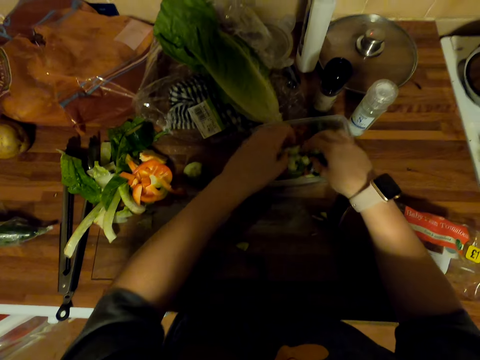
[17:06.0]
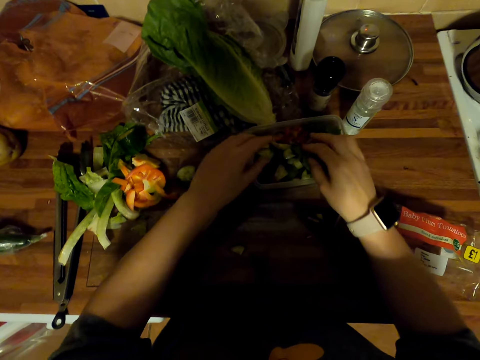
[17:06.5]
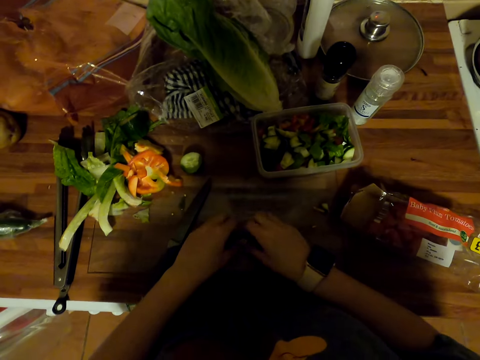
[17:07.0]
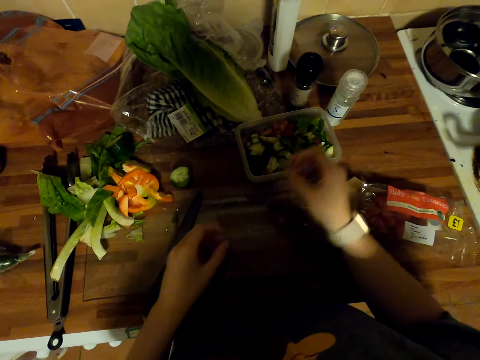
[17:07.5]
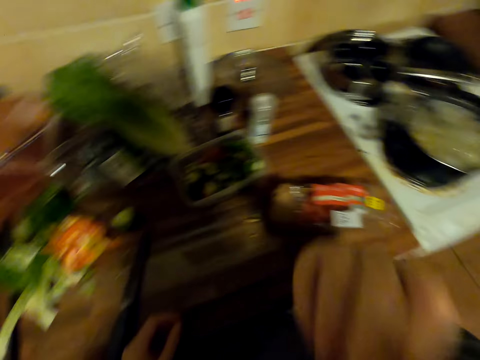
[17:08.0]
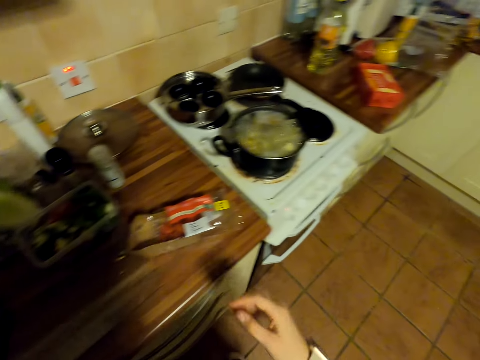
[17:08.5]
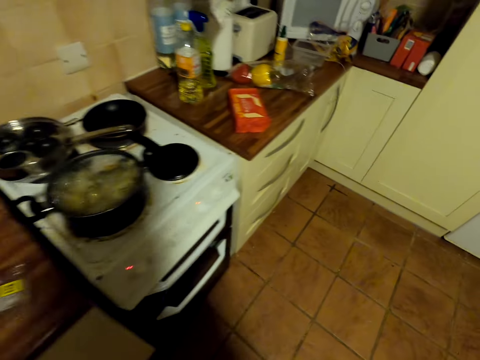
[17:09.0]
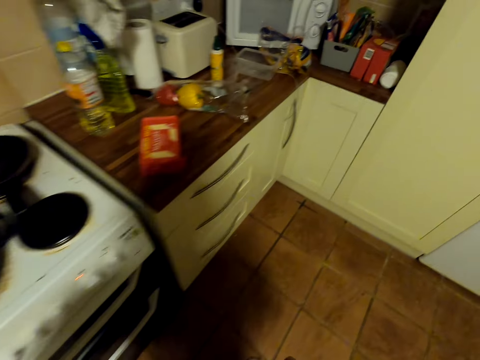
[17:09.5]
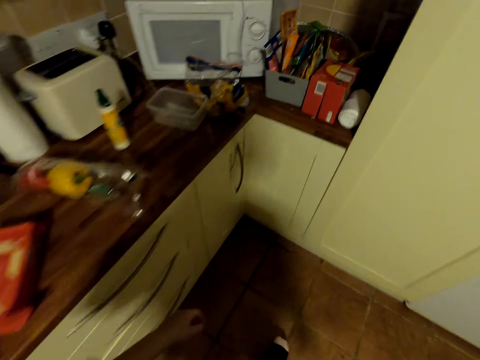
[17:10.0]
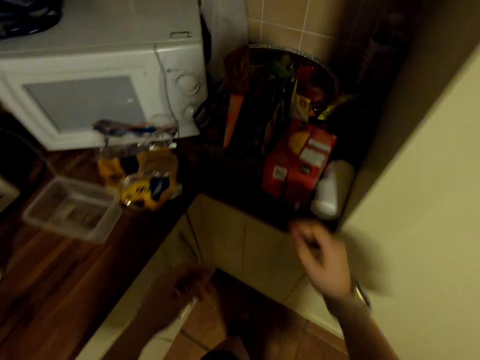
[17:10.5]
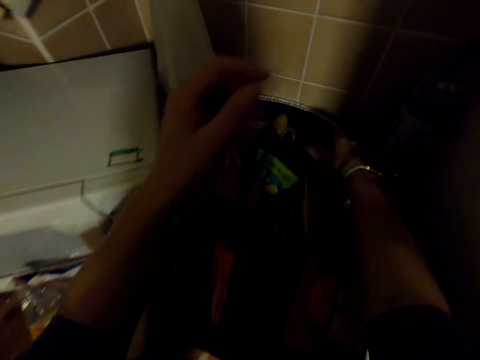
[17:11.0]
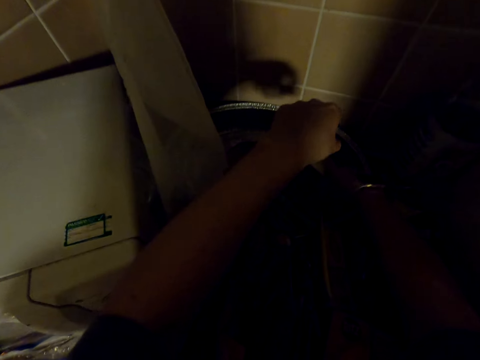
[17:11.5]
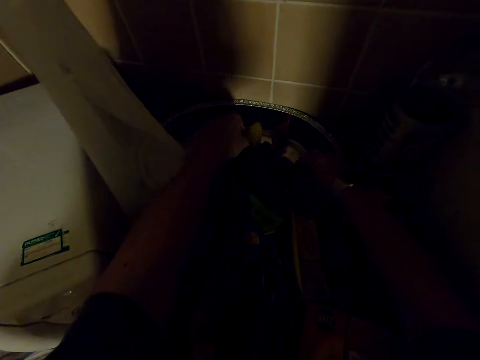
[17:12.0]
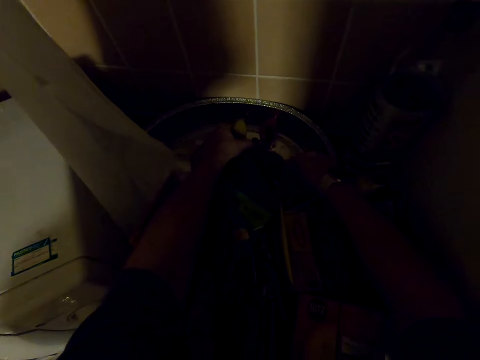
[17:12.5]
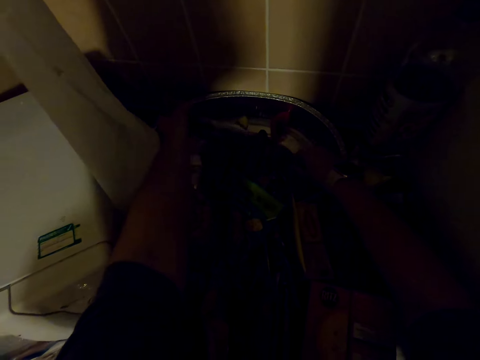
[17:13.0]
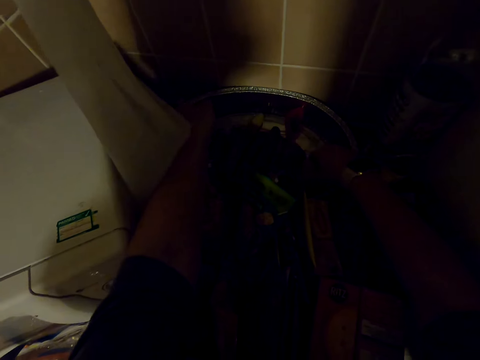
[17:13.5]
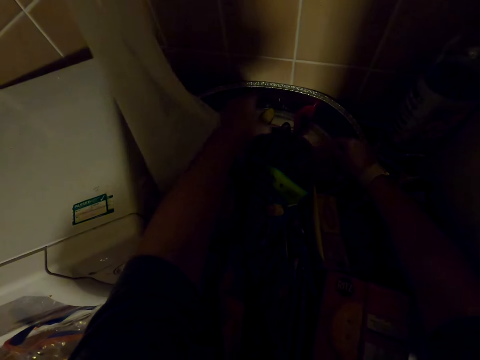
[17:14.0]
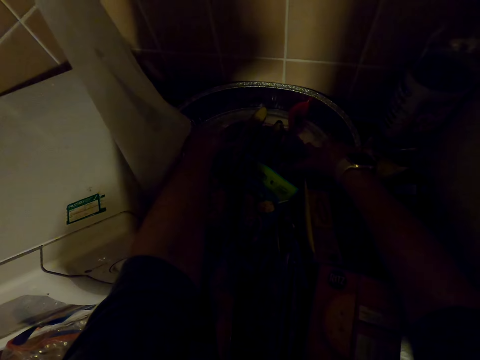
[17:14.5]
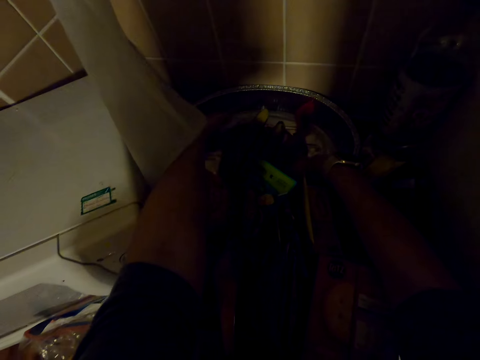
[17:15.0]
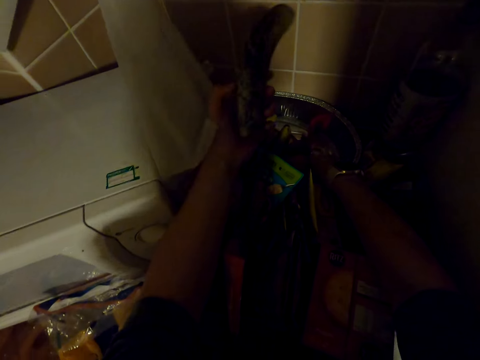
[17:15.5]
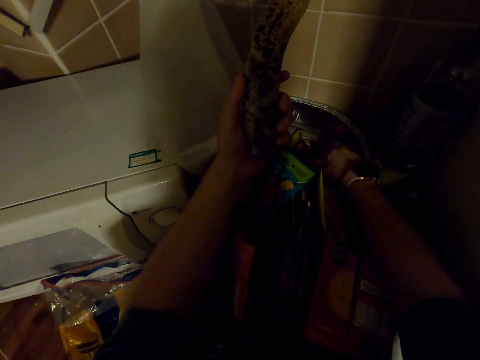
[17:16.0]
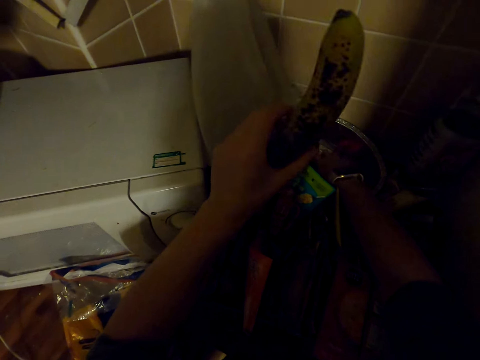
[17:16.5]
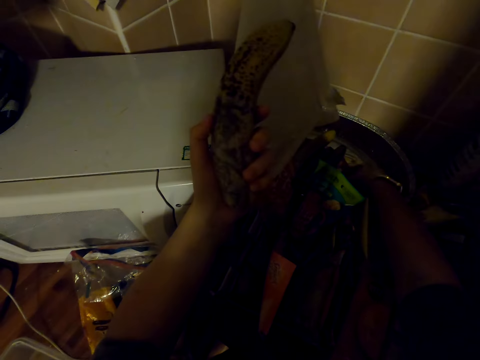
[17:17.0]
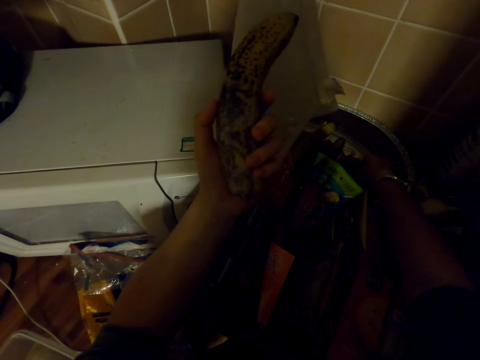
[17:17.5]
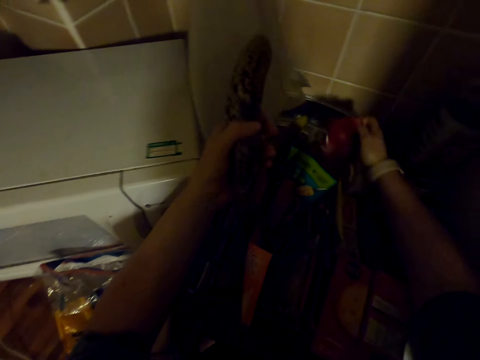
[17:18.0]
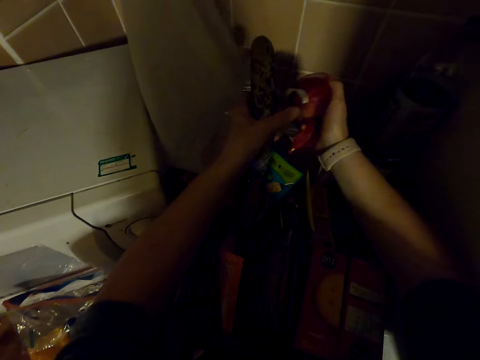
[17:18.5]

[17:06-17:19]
The camera wearer puts cucumbers in a dish. They pick the cucumbers on the chopping board. They eat the cucumber. They walk in the kitchen. They pick an onion. They hold a net with the onion in the tray. They move a banana in the tray. They pick the overripe banana in the tray. They look at the banana. They pick the net with the onion in the tray.

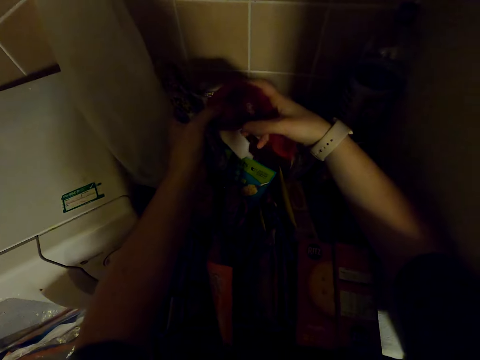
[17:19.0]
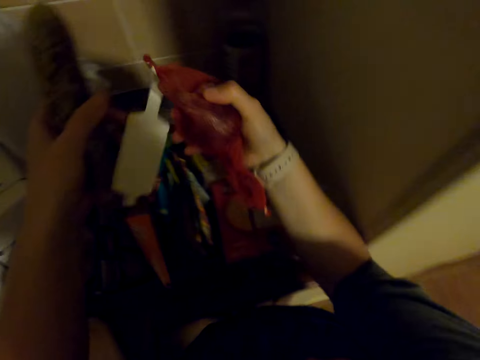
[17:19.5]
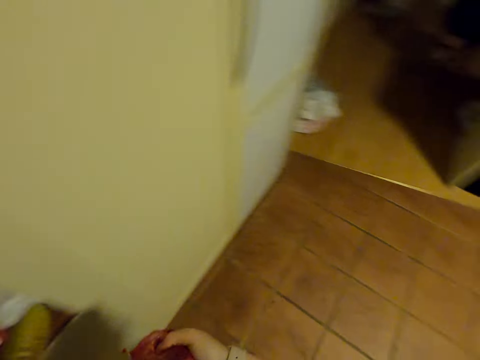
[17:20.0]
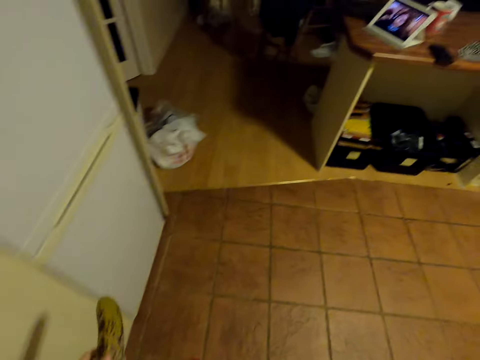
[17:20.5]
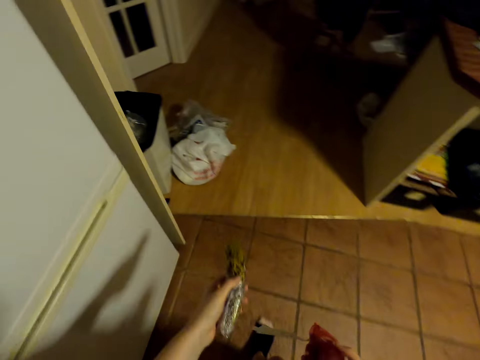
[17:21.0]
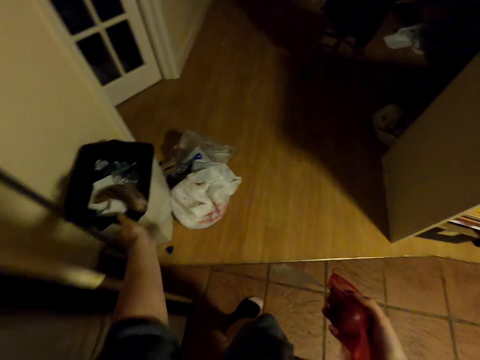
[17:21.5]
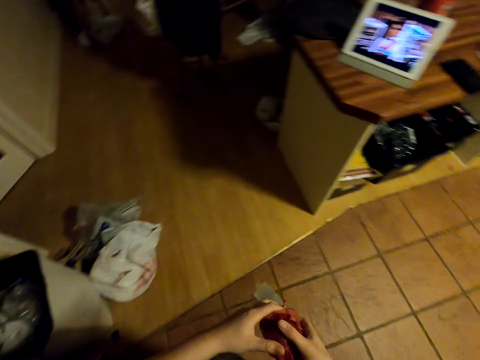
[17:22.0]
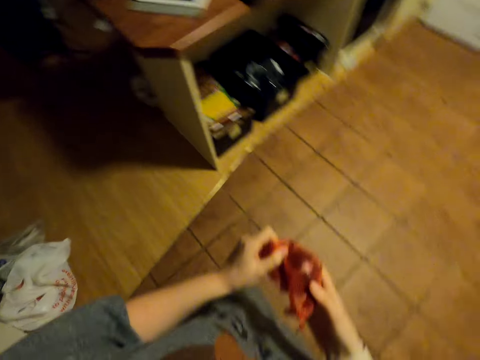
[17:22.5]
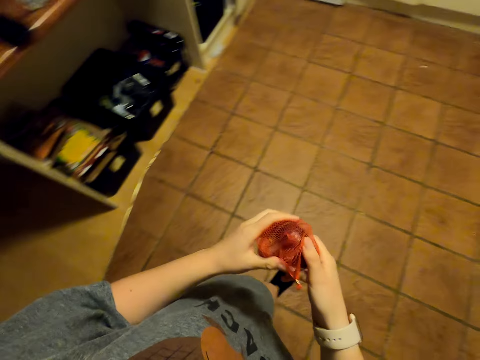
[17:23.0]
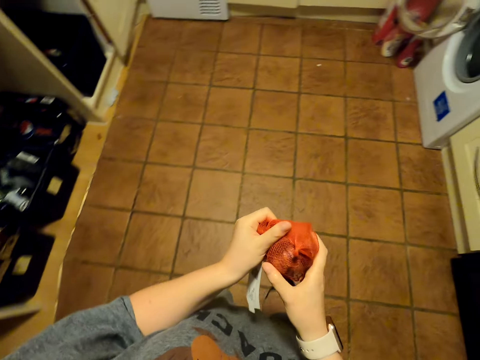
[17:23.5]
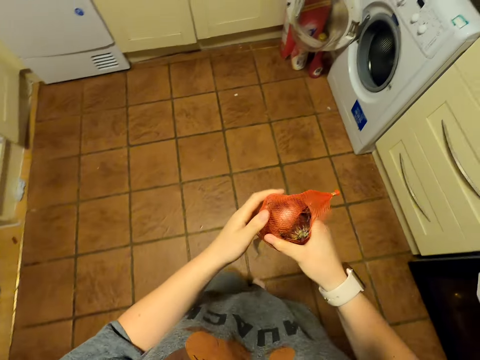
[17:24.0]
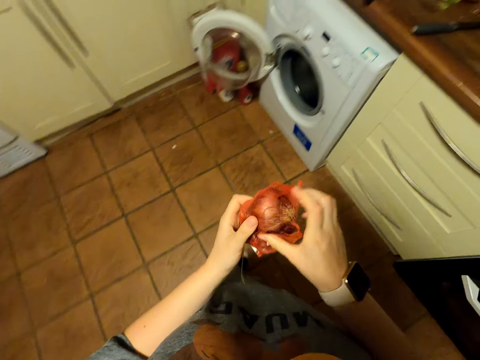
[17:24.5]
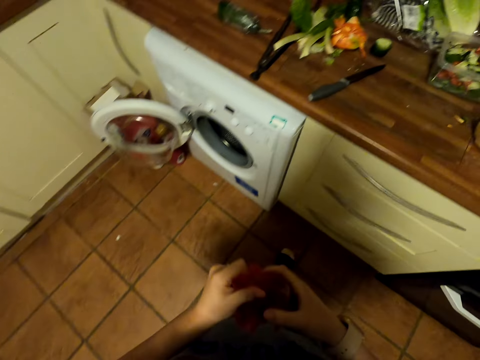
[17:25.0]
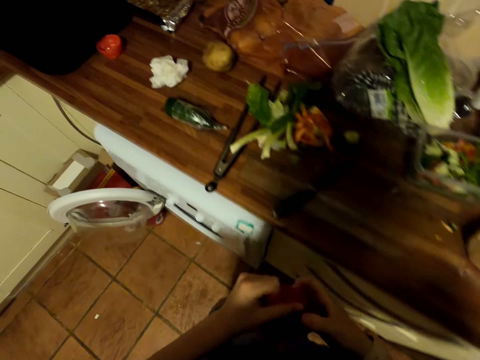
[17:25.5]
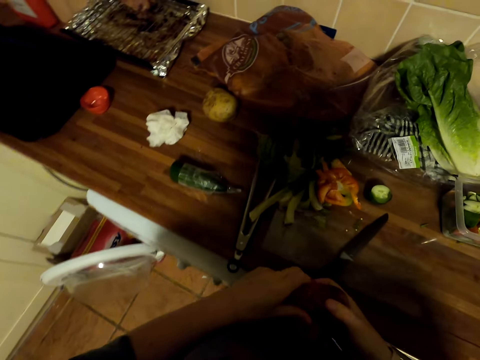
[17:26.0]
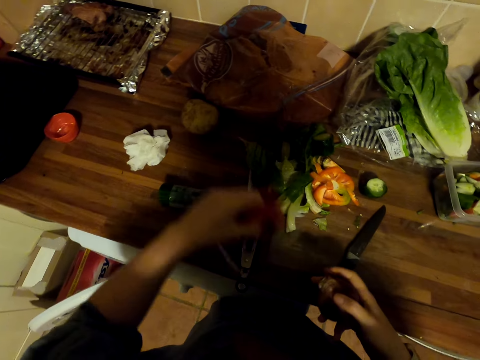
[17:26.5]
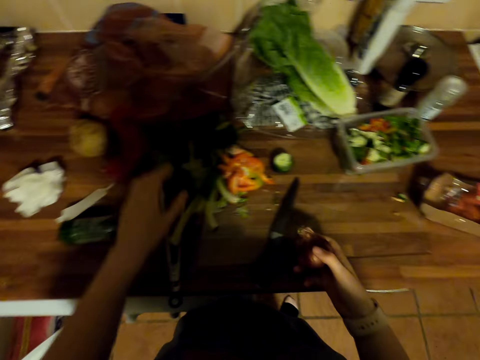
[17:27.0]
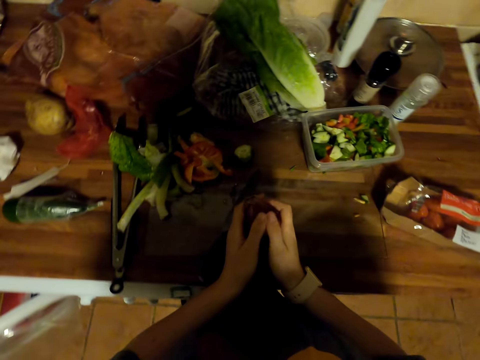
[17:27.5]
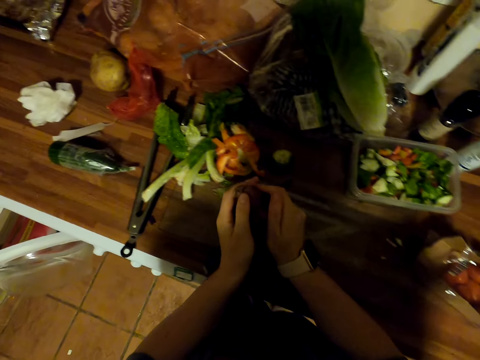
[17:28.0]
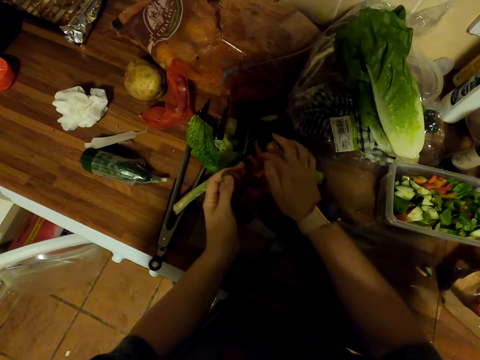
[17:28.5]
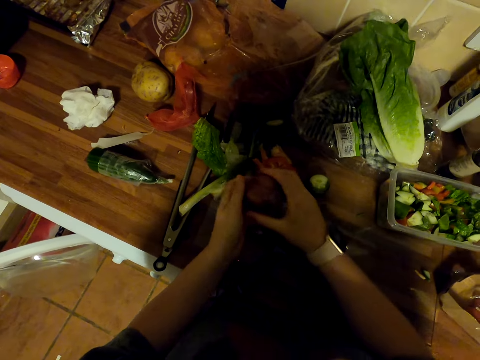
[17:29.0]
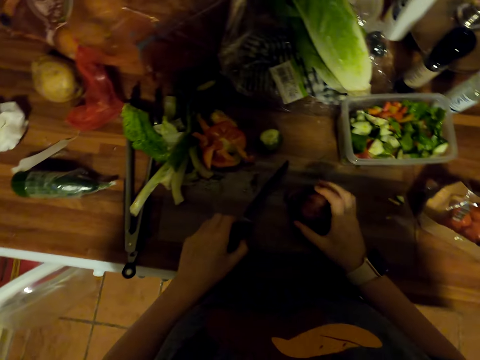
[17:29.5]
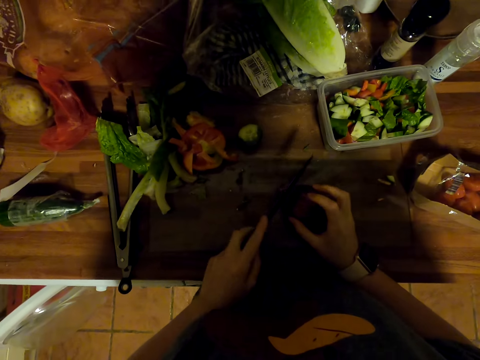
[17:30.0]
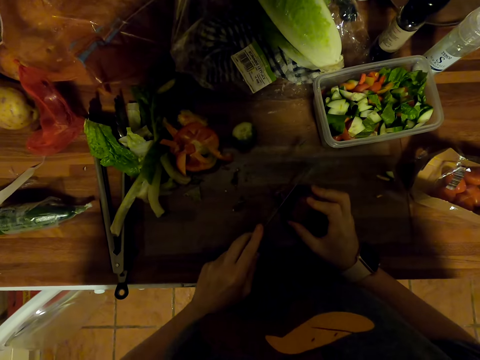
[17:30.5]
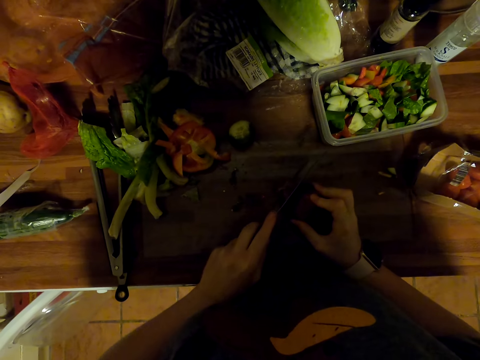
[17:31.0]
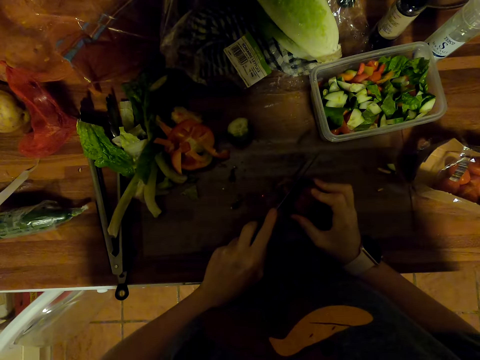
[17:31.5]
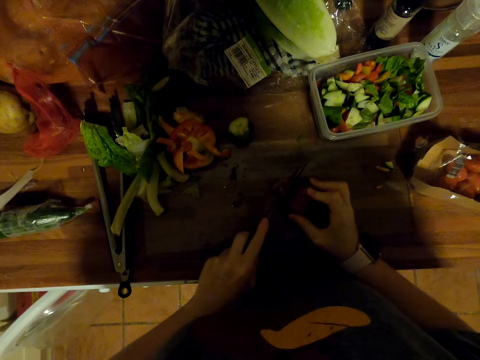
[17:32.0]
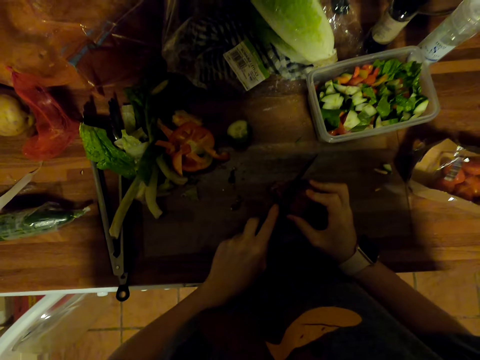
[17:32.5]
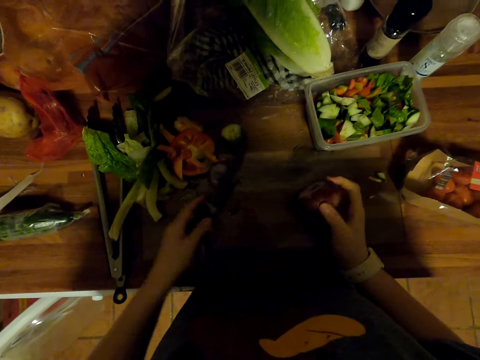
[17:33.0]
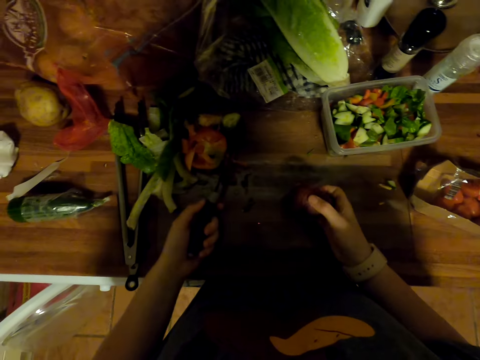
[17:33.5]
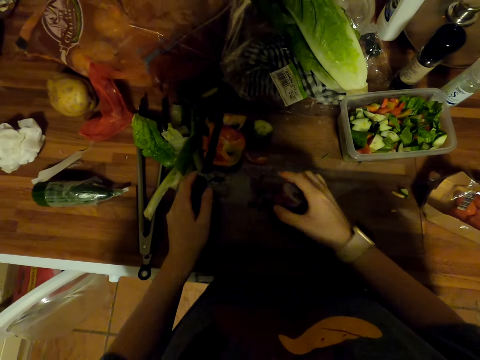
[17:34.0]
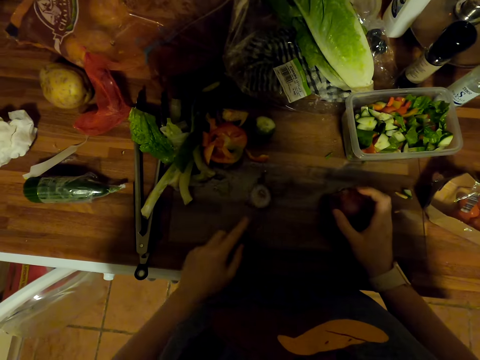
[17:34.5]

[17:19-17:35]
The camera wearer holds a net with an onion. They walk in the kitchen. They throw the overripe banana in the trash bin. They walk around. They remove the onion from the net. They put the net on the countertop. They peel the onion. They hold the onion on the chopping board. They pick a knife on the chopping board. They cut the onion with the knife on the chopping board. They move the onion on the chopping board.
